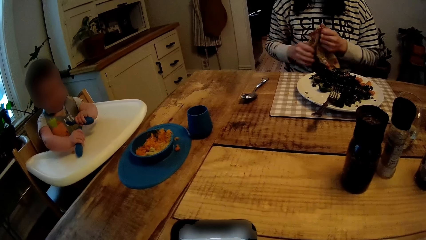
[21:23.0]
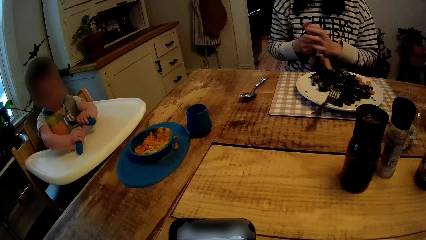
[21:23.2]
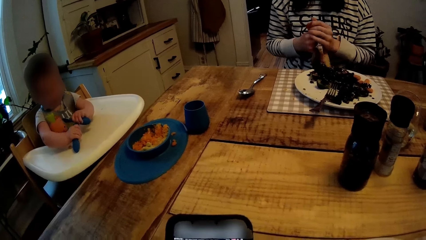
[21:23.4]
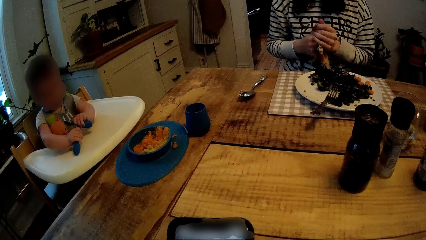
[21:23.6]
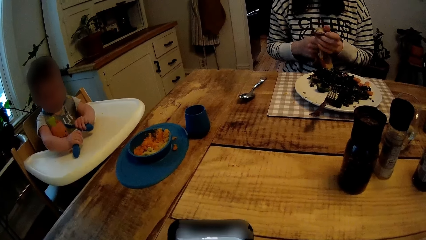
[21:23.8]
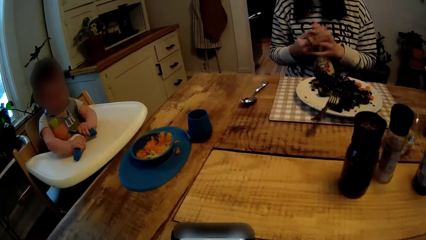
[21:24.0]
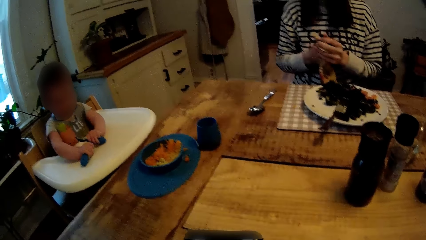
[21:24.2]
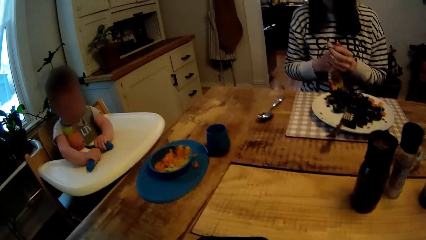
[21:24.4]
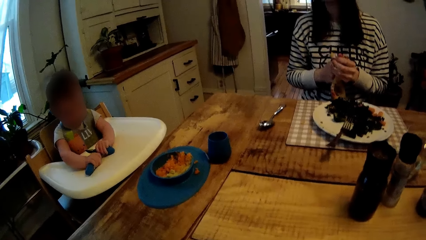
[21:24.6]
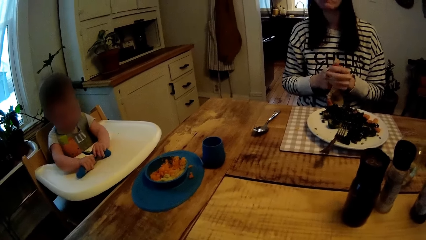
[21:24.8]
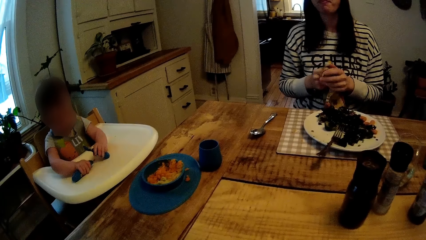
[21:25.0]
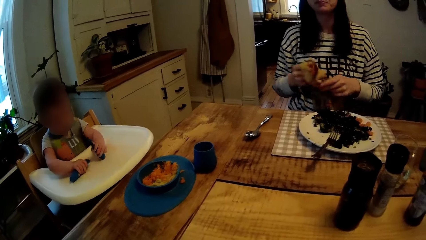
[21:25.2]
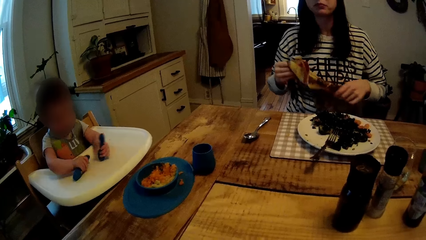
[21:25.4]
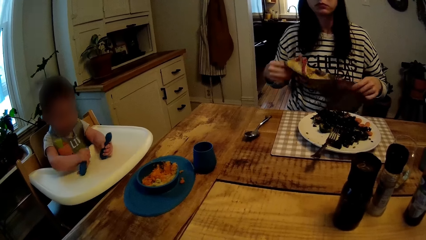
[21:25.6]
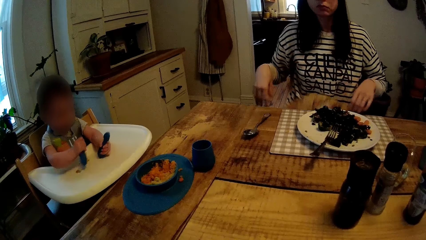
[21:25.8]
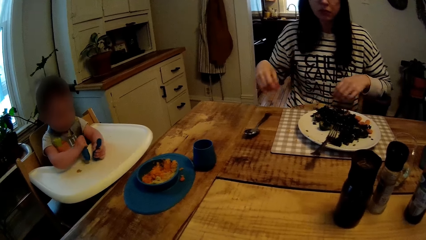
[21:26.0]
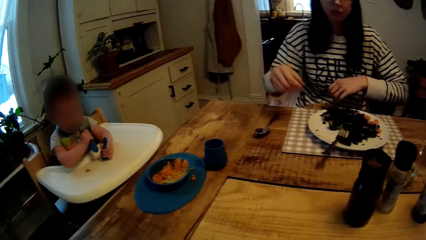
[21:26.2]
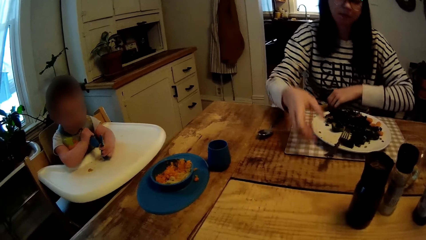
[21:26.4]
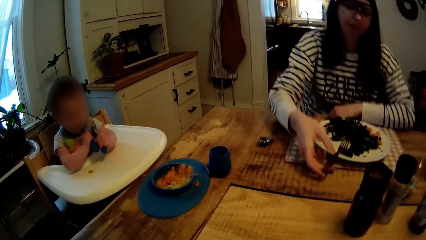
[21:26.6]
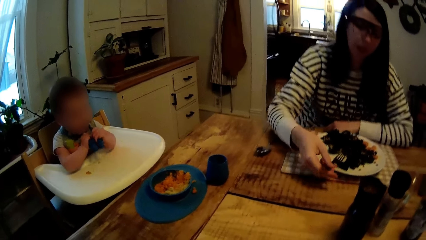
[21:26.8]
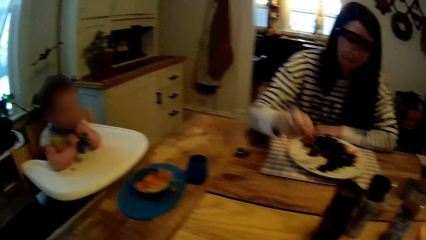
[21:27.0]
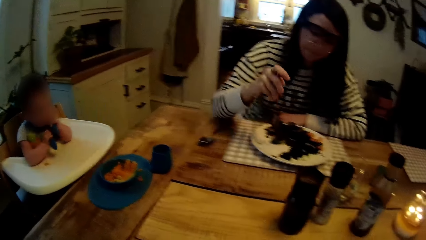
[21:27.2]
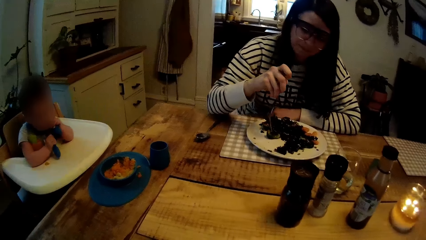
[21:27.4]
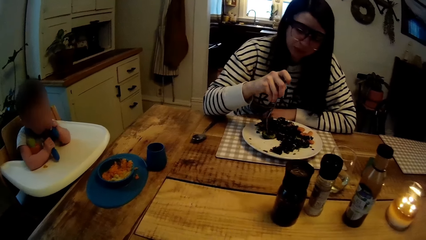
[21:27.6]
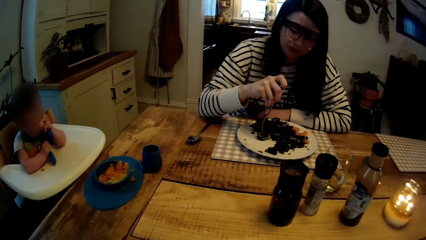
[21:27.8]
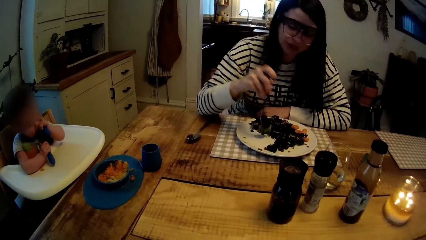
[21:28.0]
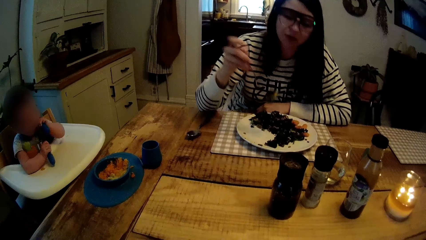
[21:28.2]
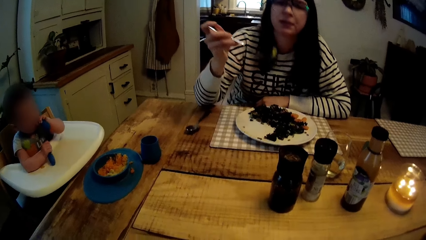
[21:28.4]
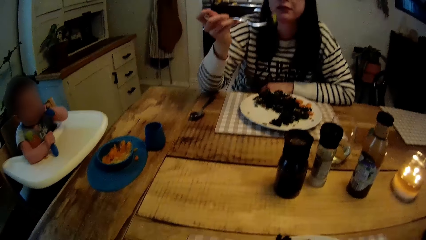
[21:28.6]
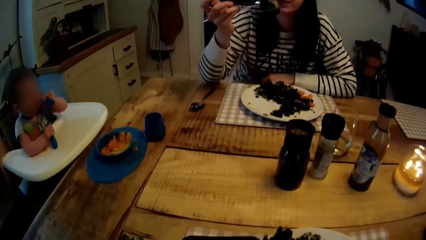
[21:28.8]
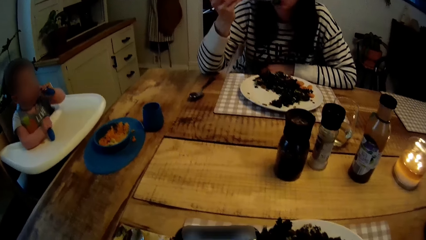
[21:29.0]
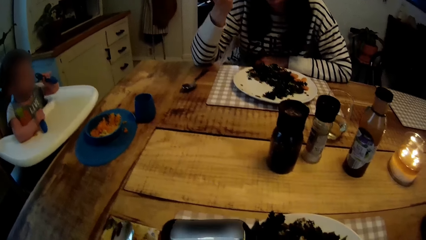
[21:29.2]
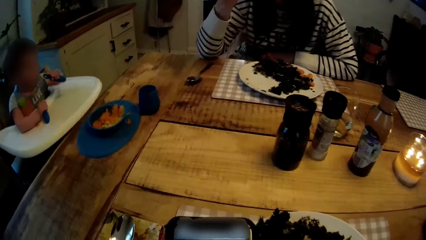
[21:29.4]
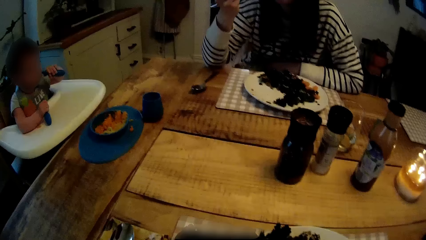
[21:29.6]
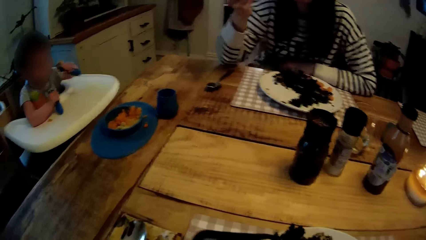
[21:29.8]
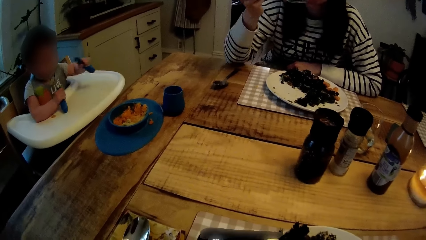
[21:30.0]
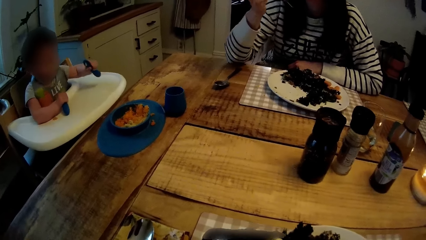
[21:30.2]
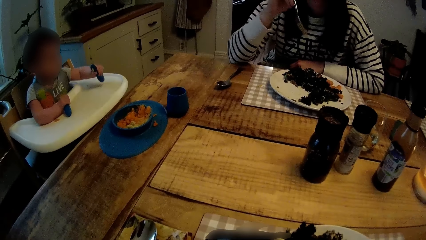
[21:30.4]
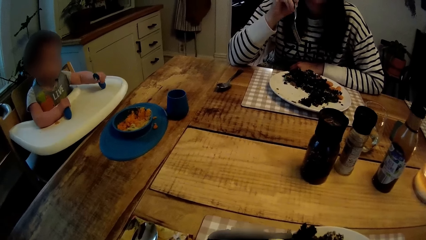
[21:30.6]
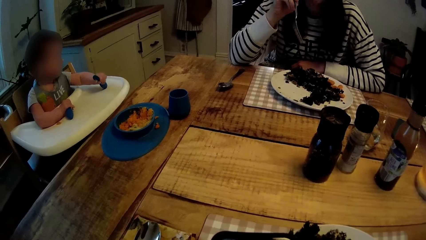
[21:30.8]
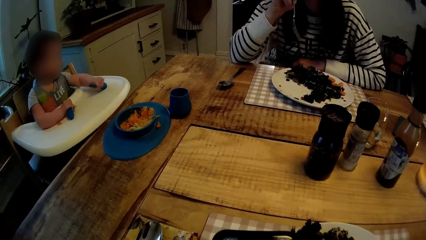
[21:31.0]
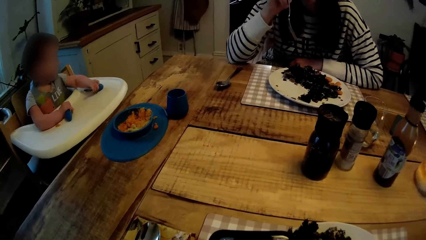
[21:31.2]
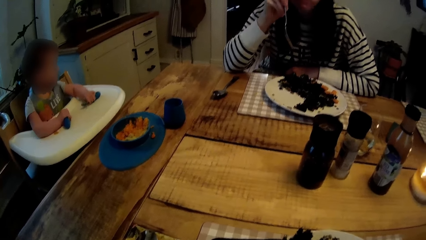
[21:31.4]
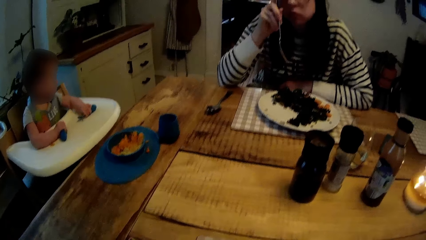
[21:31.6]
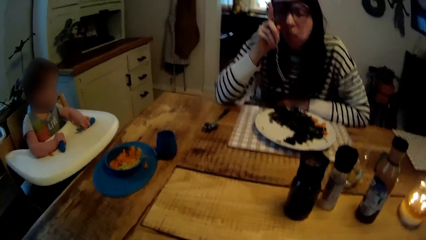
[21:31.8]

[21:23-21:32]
The woman cleans her hands with the napkin in both hands. The camera wearer interacts with the woman. The woman drops the napkin on her lap. The woman eats some veggies from the plate on the table with the fork in her right hand.

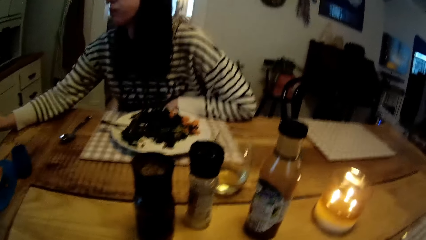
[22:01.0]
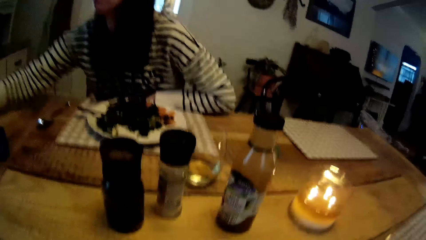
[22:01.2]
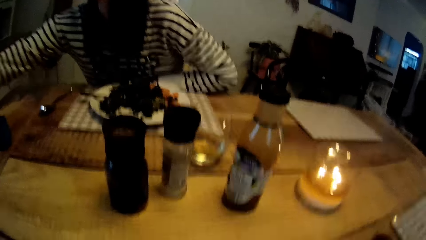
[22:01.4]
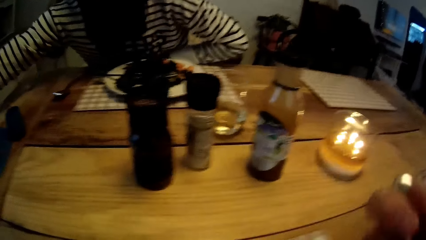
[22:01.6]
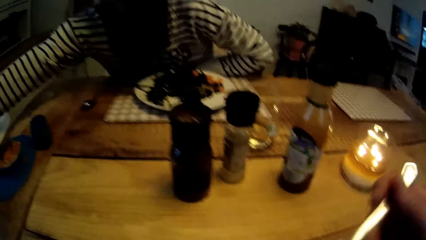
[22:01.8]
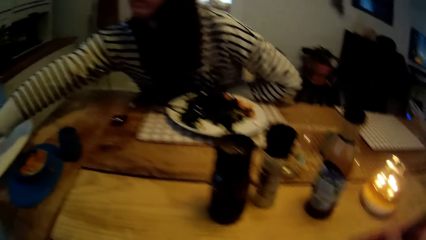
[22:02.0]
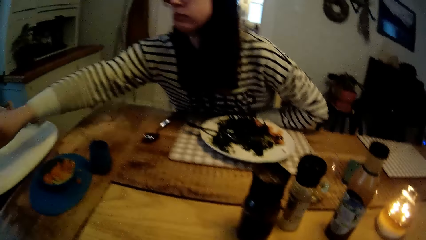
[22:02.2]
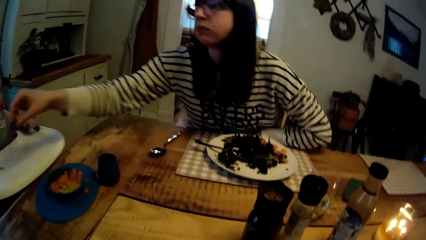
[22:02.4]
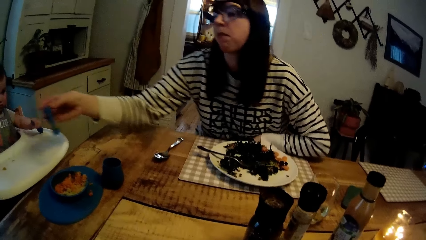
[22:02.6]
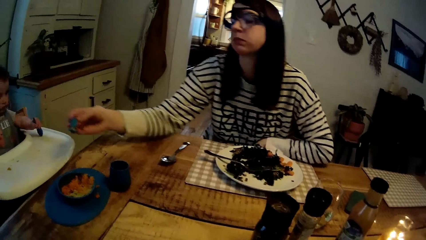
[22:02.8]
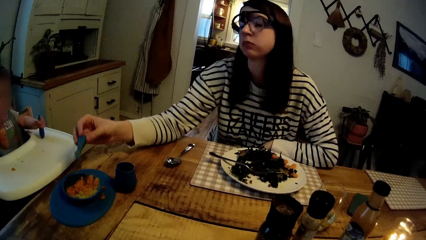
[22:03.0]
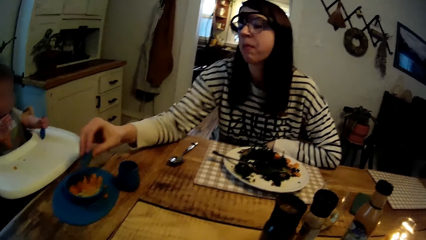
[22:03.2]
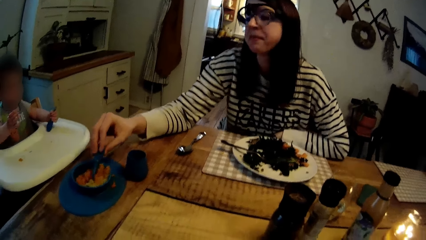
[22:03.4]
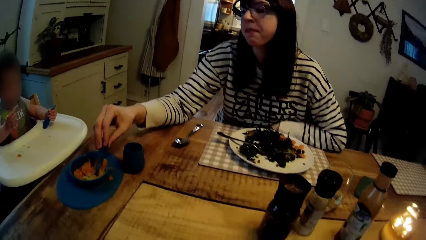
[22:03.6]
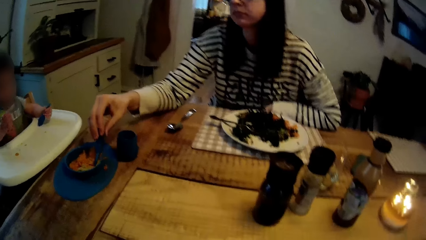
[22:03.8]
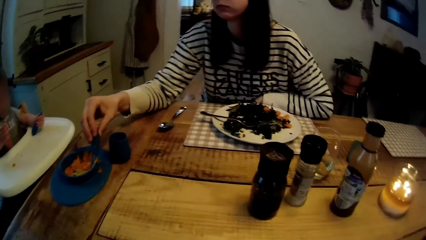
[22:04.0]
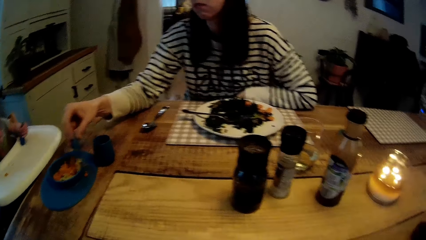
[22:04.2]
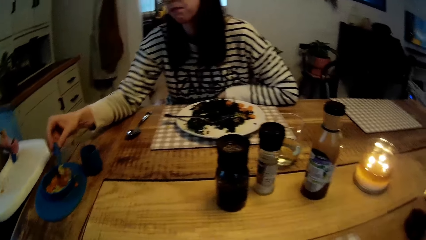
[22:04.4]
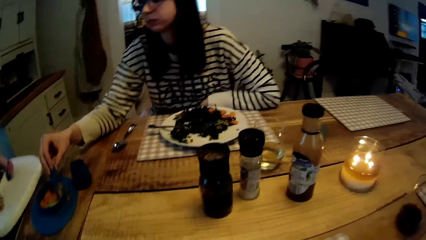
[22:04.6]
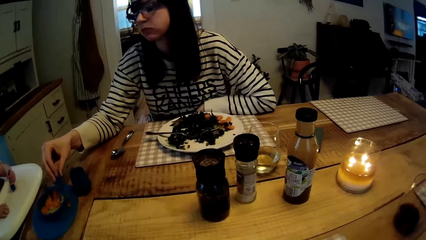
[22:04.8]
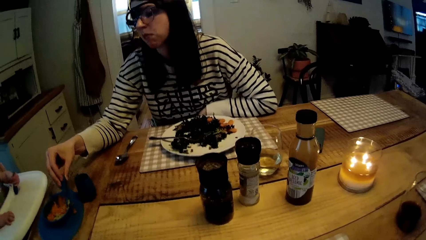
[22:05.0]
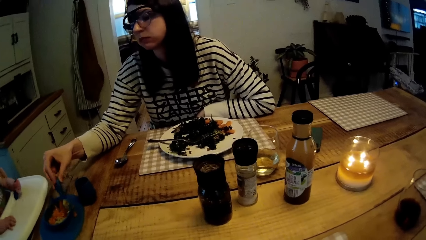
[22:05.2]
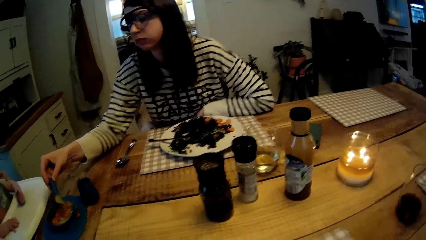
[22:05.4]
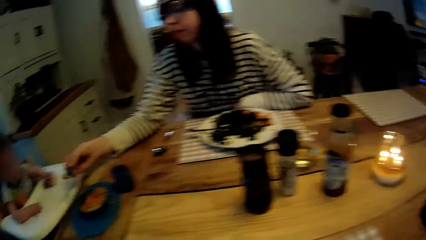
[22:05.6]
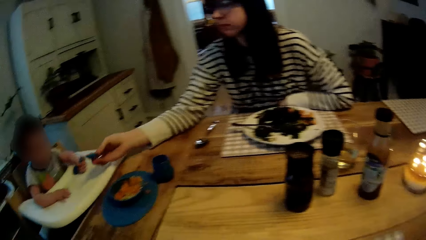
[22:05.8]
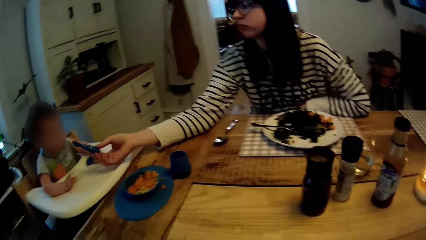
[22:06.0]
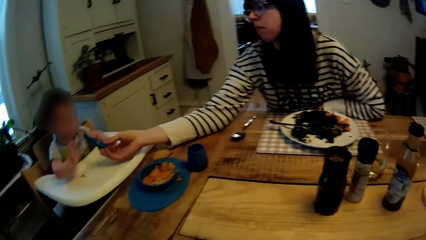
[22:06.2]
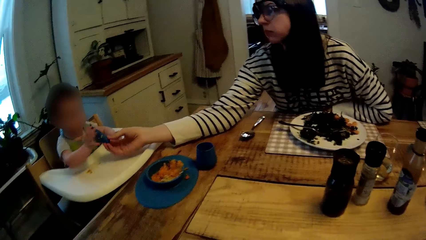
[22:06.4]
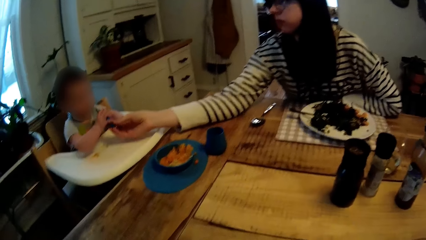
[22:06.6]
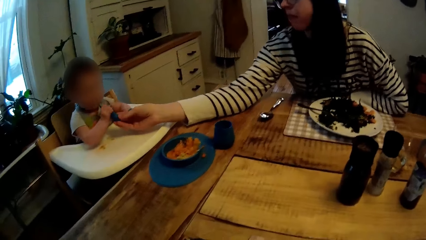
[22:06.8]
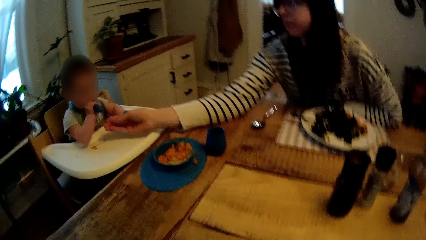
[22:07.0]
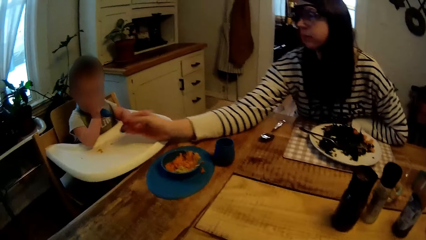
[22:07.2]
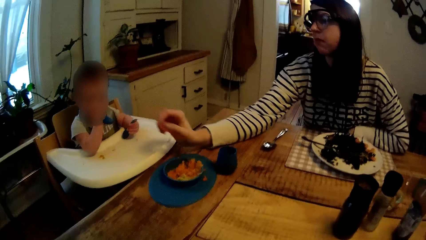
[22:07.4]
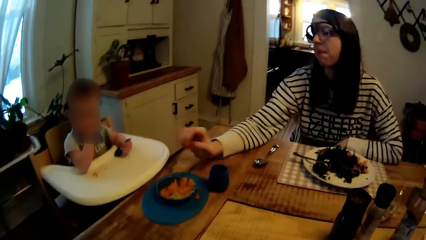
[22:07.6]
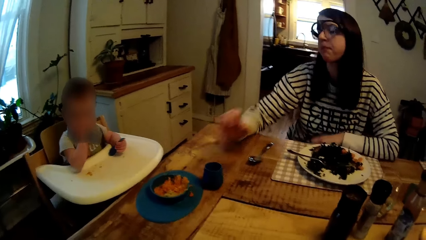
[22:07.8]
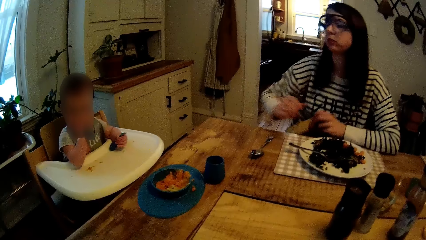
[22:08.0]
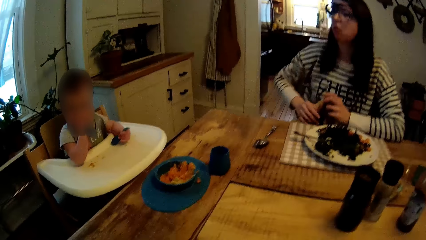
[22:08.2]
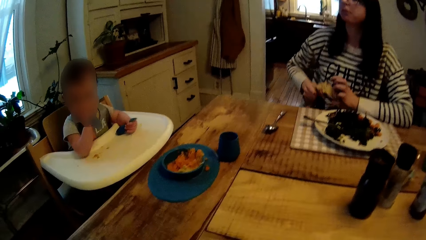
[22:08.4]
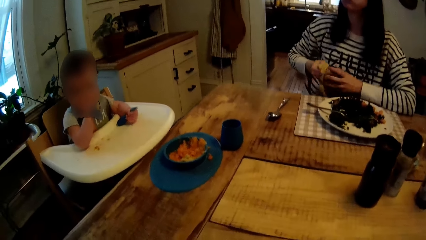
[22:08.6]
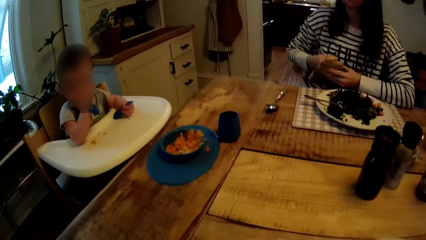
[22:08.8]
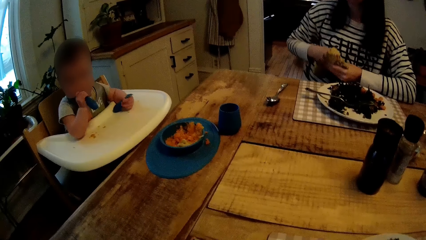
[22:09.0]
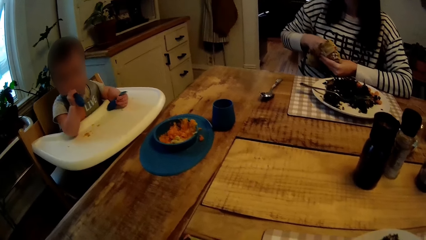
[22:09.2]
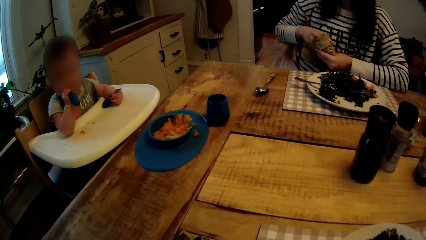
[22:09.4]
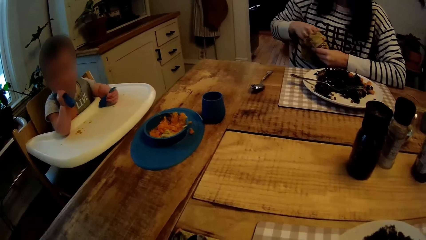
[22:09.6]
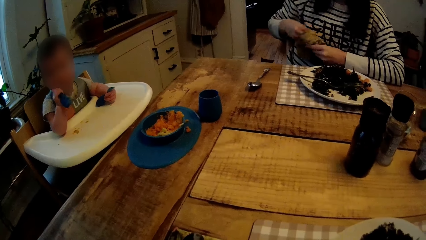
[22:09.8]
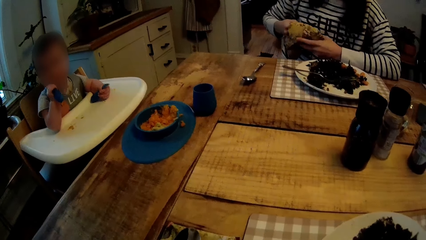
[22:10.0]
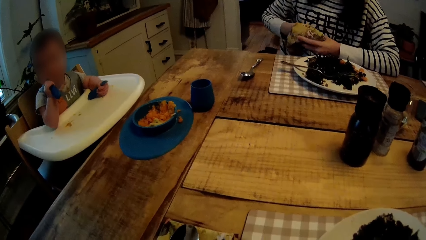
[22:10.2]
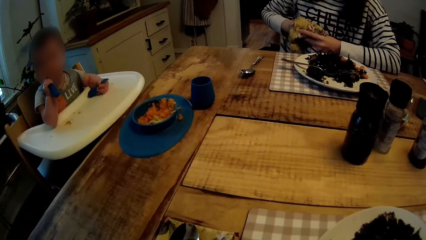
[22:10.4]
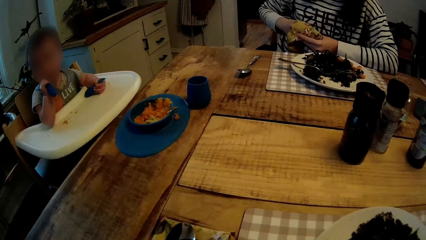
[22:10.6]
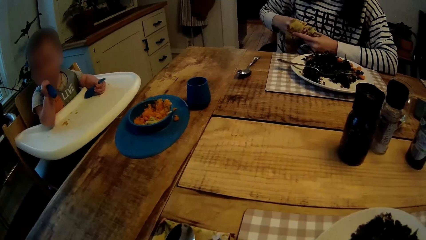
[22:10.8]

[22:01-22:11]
The woman picks up the spoon on the high chair with her right hand. The woman picks some food from the plate on the table with the spoon in her right hand. The baby takes the spoon from the woman with his right hand. The baby eats with the spoon in his right hand. The woman cleans her hands with the napkin in both hands.
